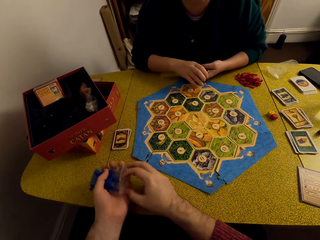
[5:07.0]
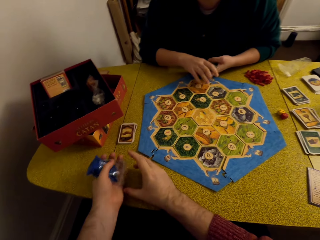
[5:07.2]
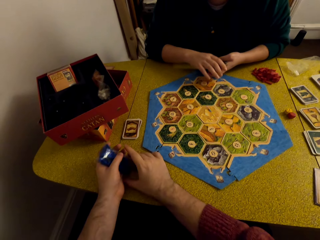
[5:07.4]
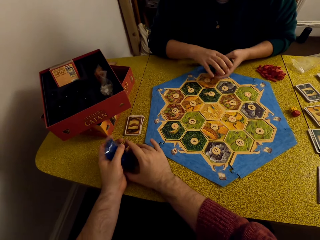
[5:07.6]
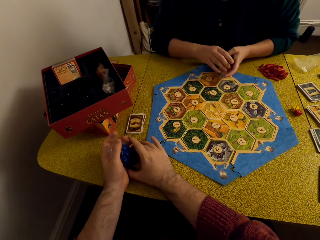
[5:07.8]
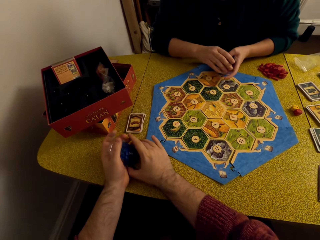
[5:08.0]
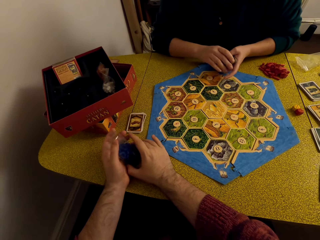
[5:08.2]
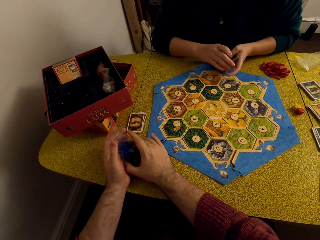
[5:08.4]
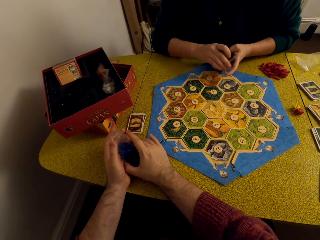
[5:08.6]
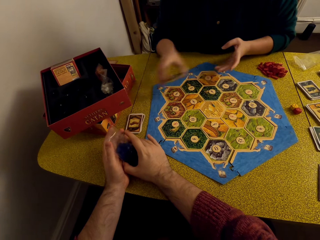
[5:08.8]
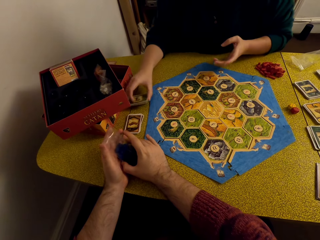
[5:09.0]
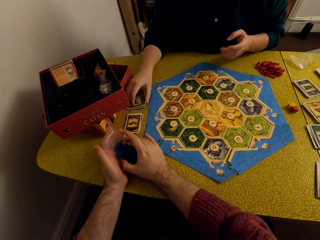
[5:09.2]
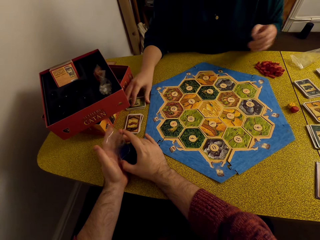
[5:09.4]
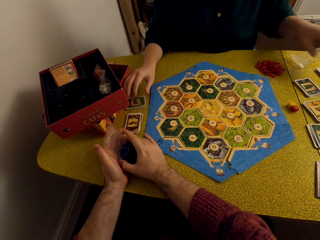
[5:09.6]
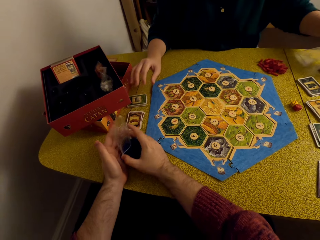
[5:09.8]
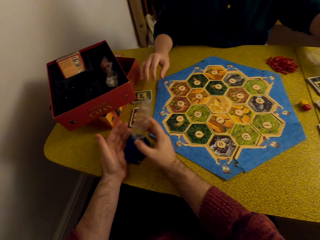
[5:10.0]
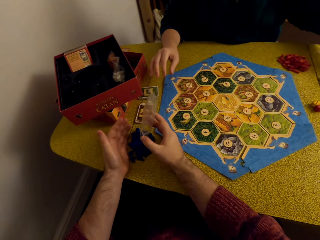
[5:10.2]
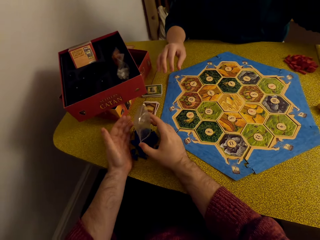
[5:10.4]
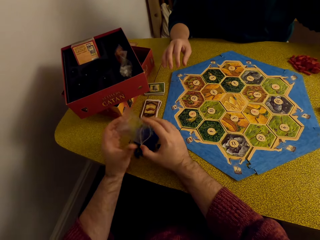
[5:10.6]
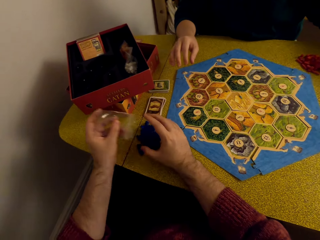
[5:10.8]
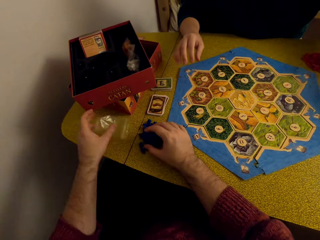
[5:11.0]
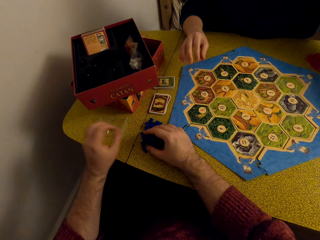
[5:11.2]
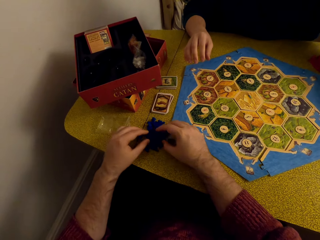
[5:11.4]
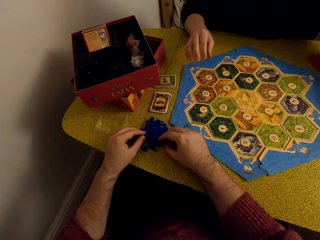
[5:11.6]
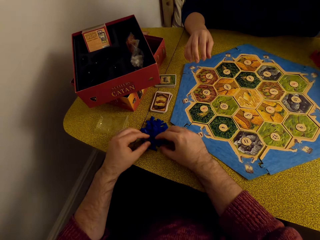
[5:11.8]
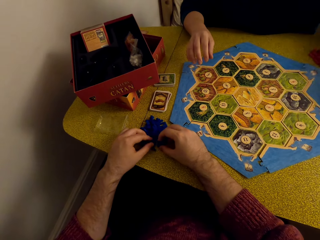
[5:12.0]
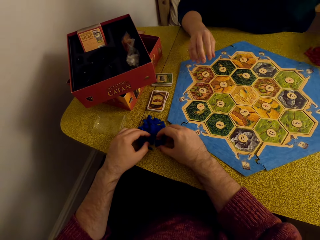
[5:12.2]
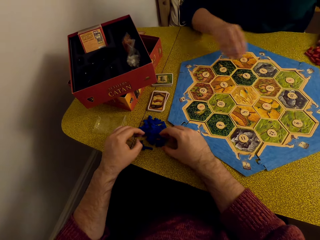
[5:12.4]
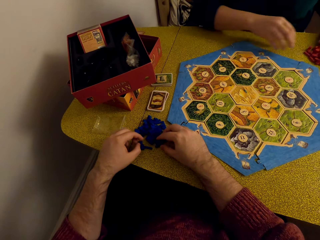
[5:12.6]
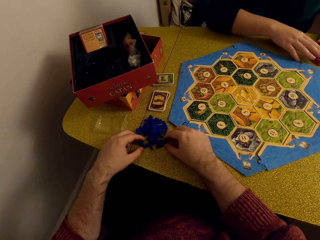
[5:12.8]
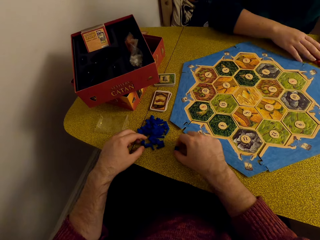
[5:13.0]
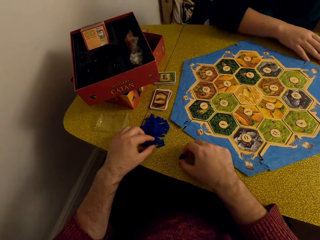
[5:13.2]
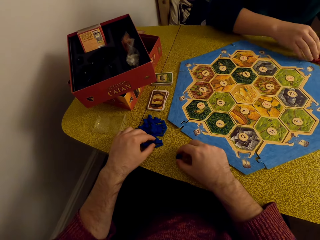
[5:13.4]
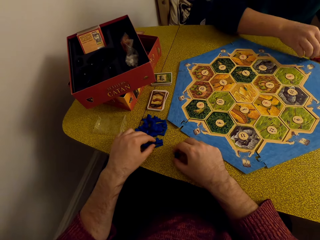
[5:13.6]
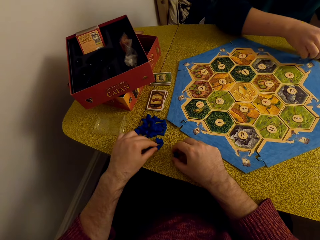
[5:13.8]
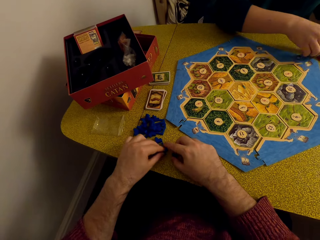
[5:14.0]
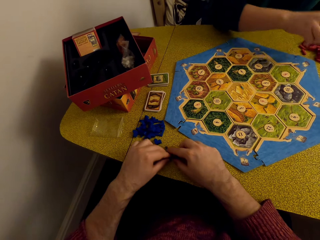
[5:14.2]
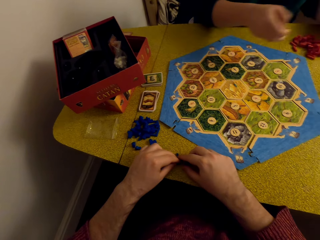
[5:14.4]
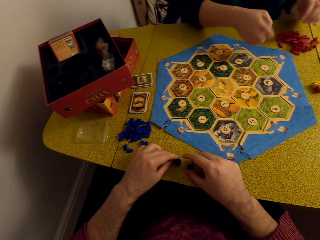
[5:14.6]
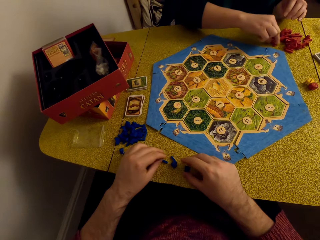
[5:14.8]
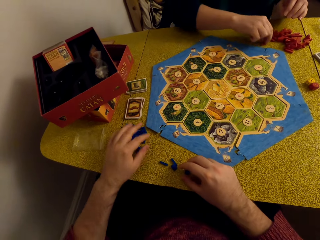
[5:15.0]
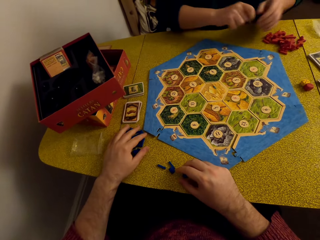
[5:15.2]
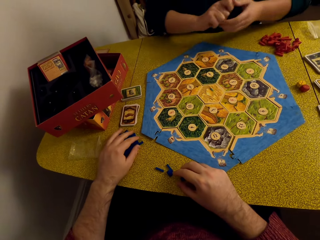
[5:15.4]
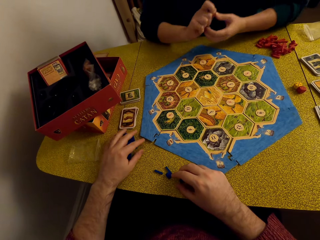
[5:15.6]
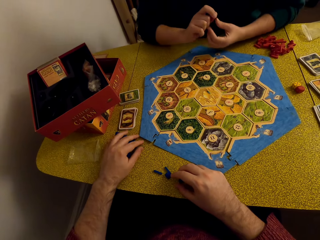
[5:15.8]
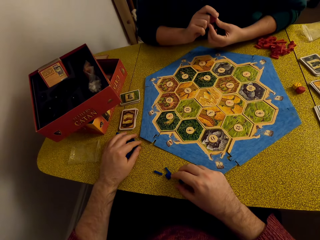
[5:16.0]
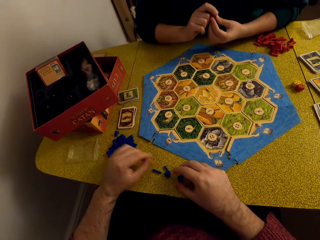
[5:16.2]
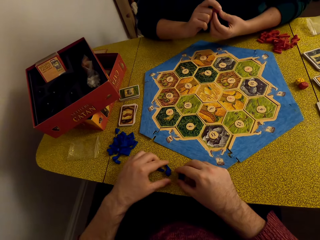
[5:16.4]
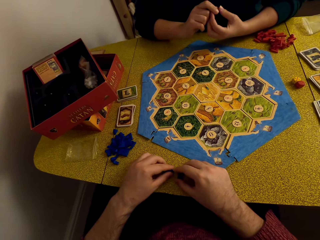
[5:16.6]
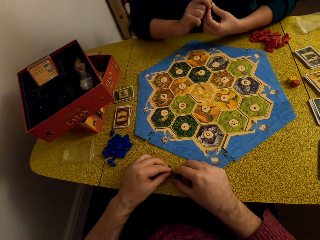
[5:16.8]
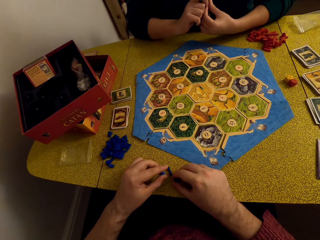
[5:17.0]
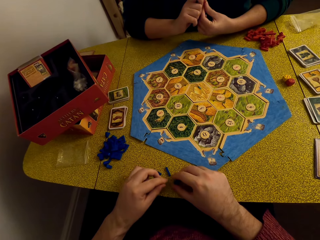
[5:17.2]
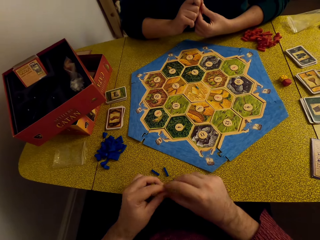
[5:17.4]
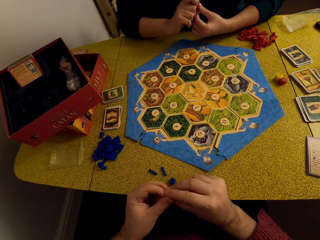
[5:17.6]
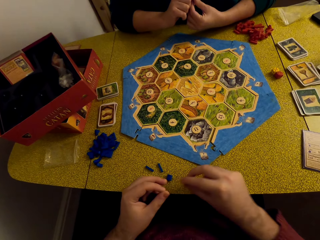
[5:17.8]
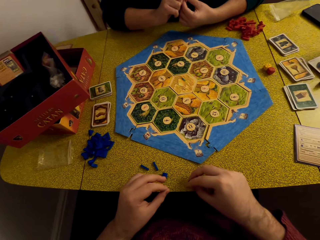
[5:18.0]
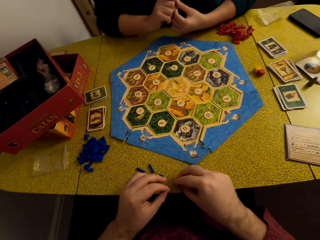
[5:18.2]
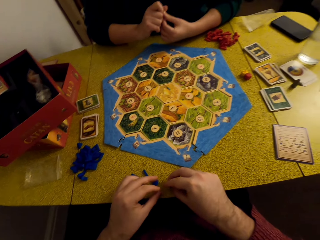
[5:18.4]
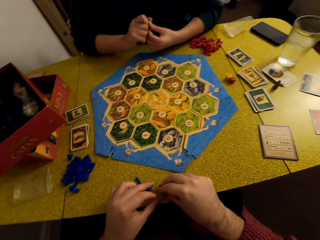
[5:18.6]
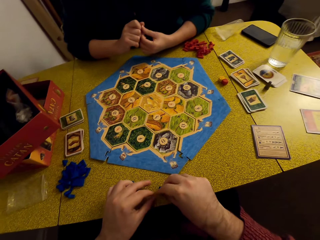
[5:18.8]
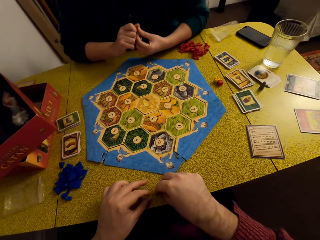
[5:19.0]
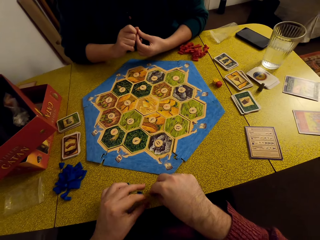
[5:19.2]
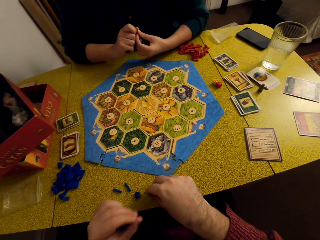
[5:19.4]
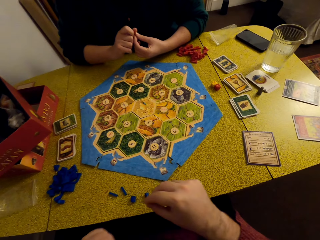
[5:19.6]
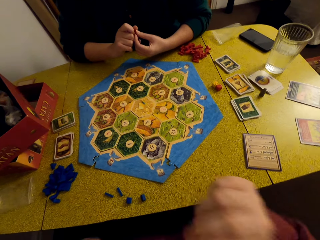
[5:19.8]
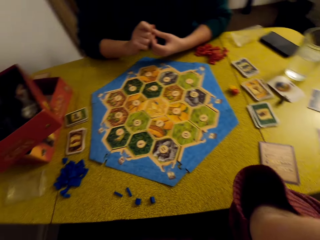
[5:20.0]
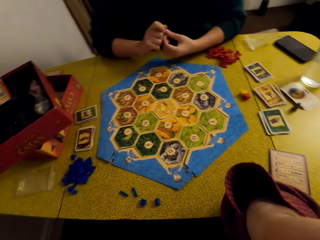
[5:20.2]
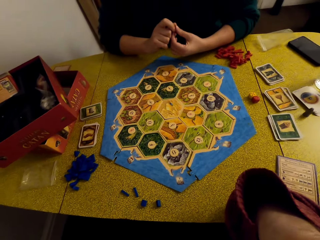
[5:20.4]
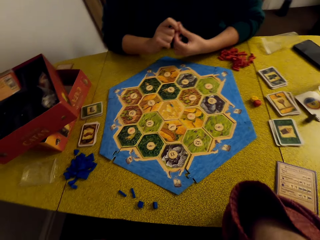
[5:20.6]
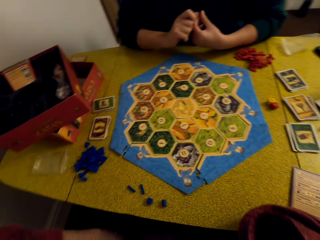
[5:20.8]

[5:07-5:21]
The camera wearer opens the Catan settlements pack. They lay the game pieces on the table. A woman places the cards on the table. The camera wearer places the zip lock bag on the table. They arrange the puzzle pieces. The woman arranges the puzzle pieces. The camera wearer arranges the puzzle pieces. They talk to the woman.

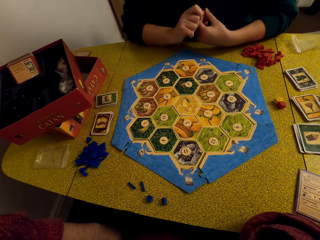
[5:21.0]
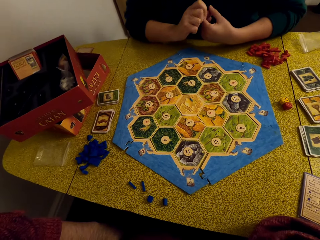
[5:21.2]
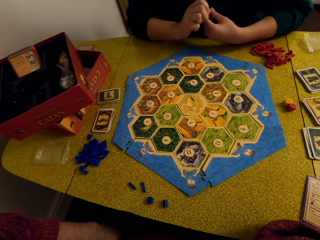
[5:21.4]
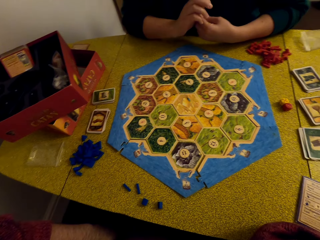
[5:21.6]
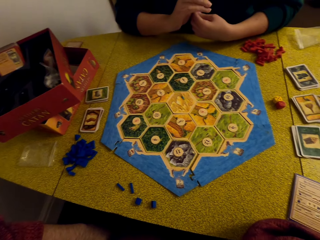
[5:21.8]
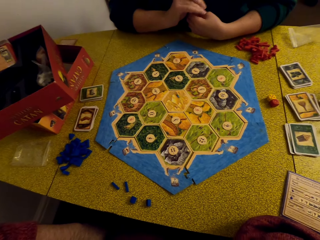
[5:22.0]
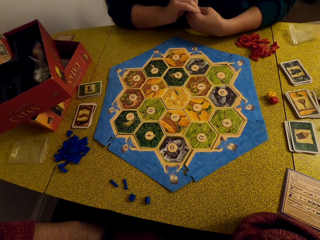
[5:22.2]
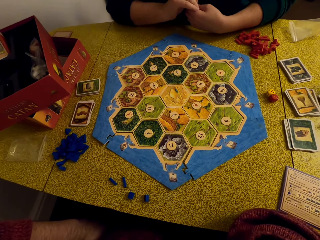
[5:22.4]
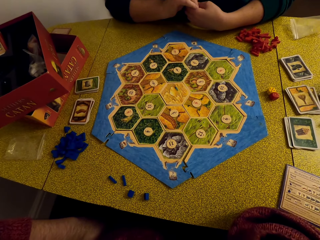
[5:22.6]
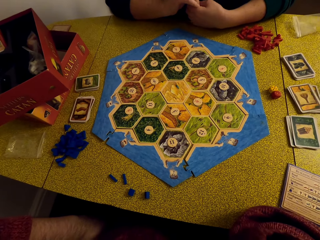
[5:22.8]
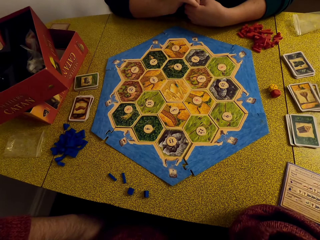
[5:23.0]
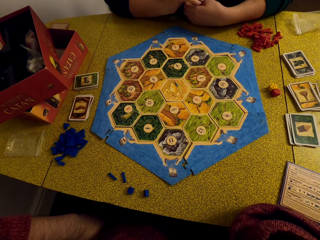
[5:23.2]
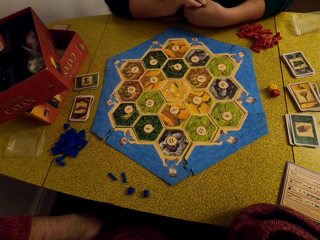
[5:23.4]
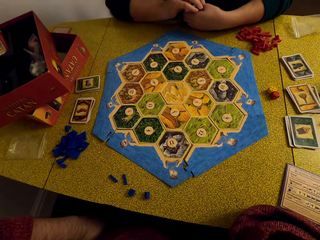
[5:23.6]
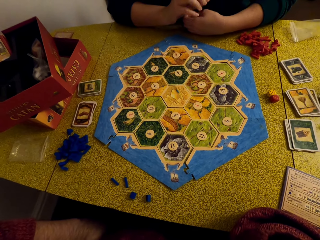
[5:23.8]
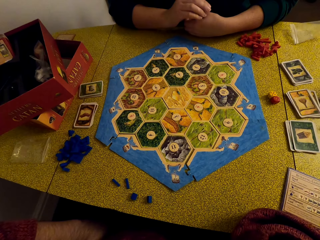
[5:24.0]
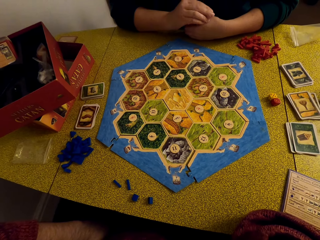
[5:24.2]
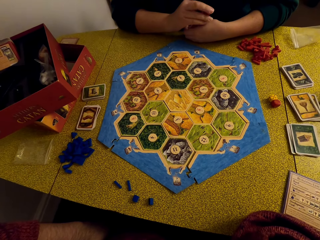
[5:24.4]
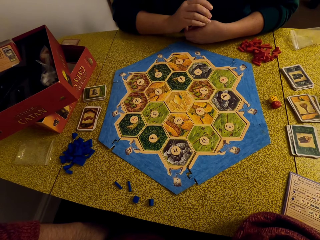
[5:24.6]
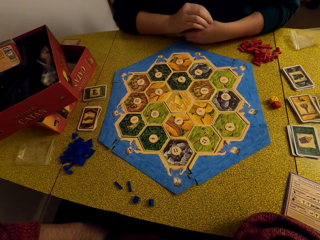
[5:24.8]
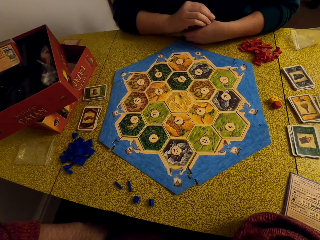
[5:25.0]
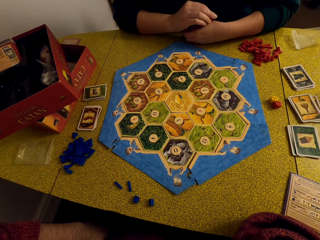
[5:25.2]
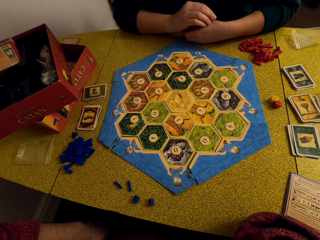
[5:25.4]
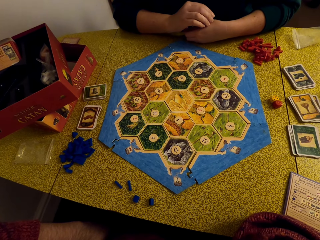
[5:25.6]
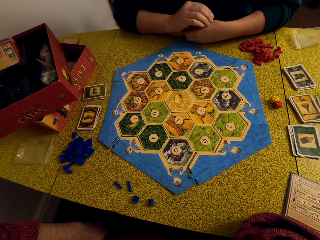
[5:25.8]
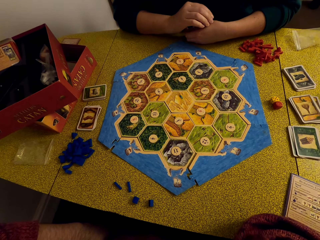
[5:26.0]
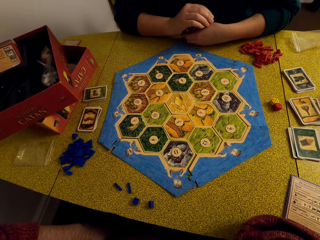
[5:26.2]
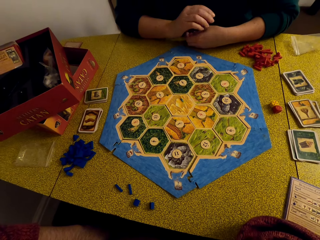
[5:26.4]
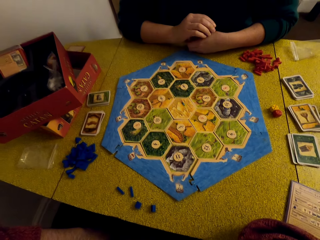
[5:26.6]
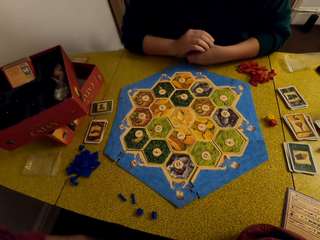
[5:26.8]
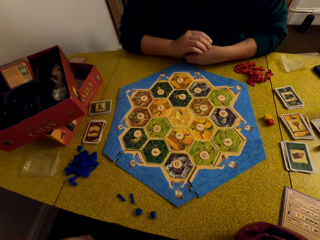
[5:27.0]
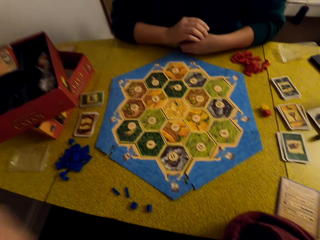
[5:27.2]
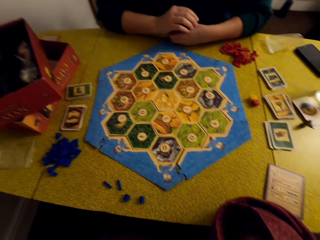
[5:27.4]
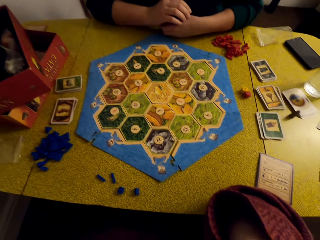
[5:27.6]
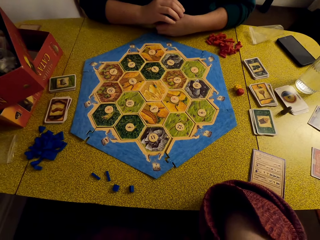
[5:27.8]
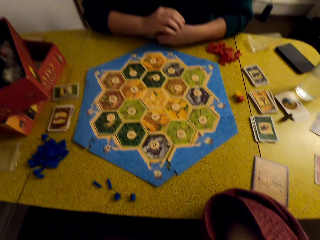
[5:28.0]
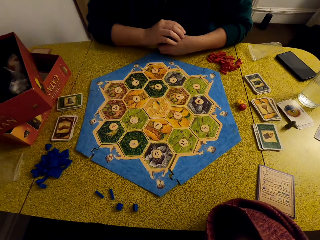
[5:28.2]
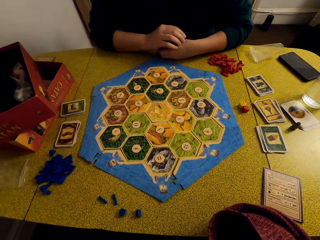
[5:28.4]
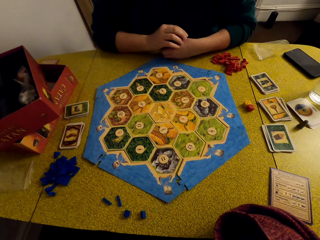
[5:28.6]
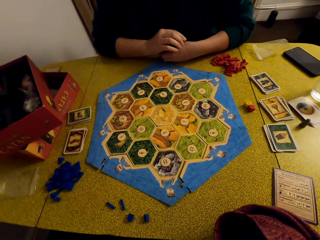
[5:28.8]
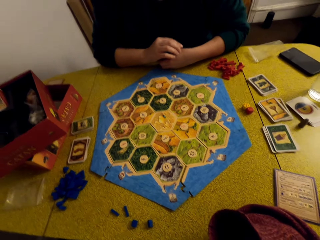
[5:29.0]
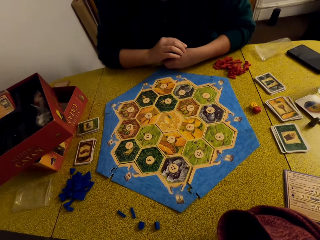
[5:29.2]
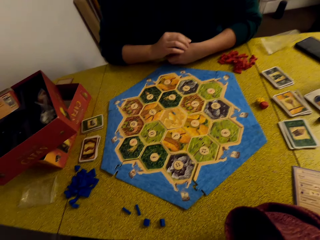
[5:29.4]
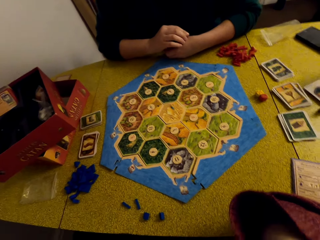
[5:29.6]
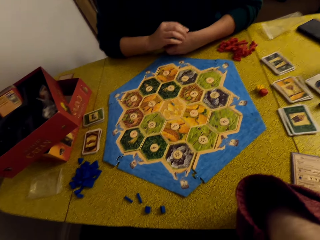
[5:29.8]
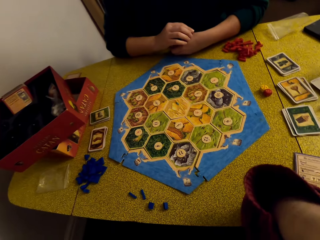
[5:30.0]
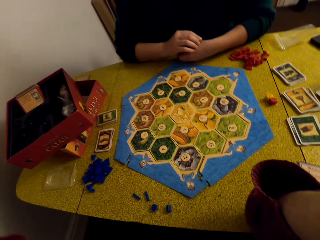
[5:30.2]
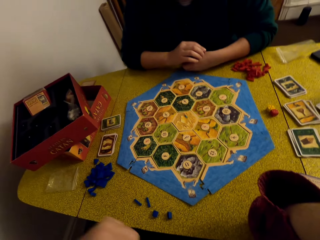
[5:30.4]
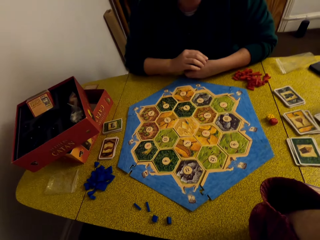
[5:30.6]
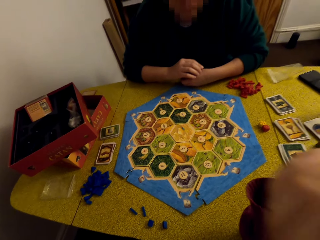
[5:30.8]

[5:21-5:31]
The camera wearer stares at the game board with a woman.
